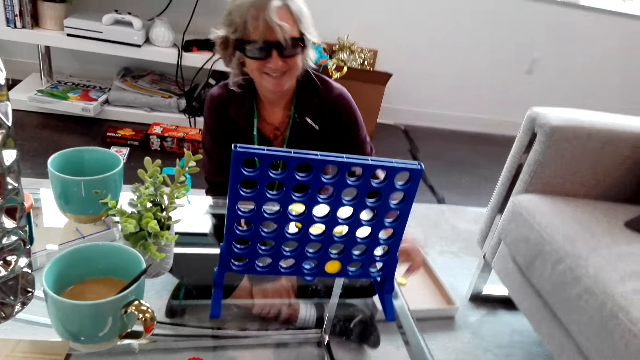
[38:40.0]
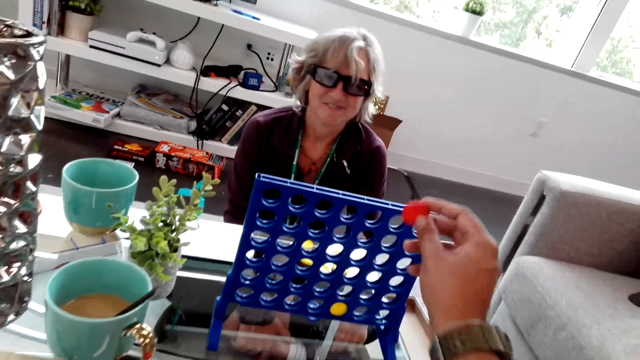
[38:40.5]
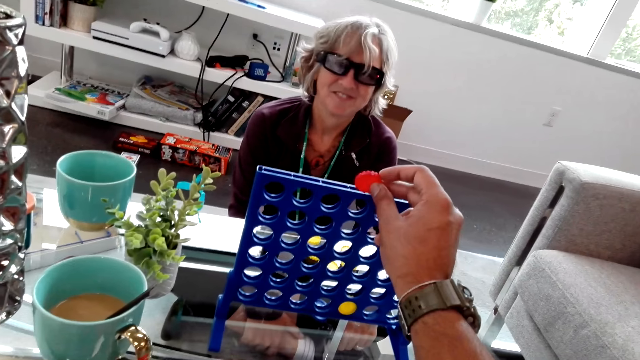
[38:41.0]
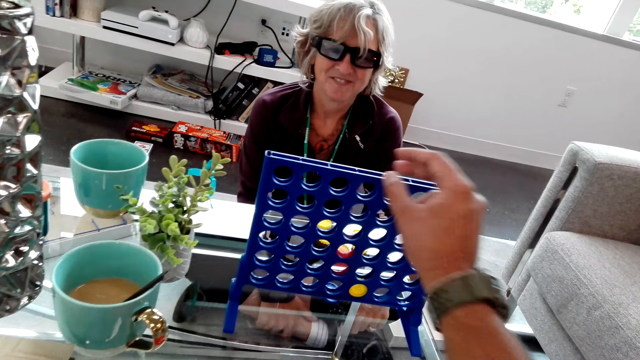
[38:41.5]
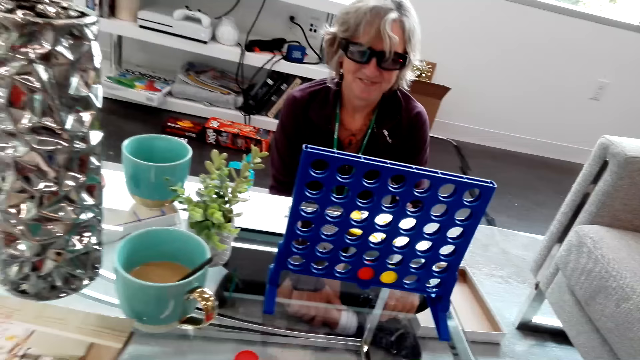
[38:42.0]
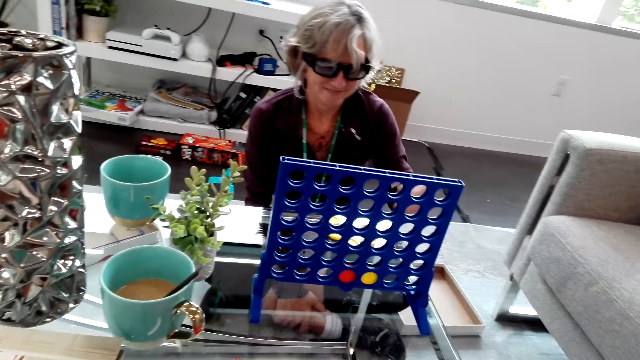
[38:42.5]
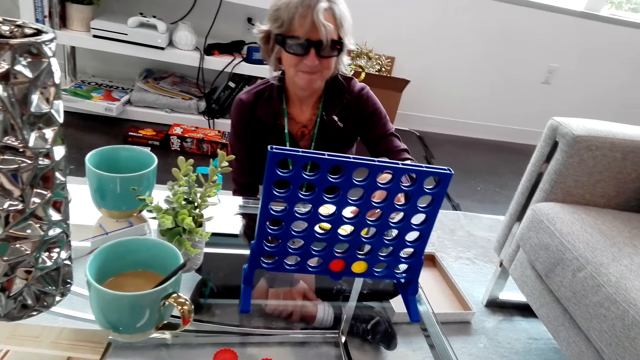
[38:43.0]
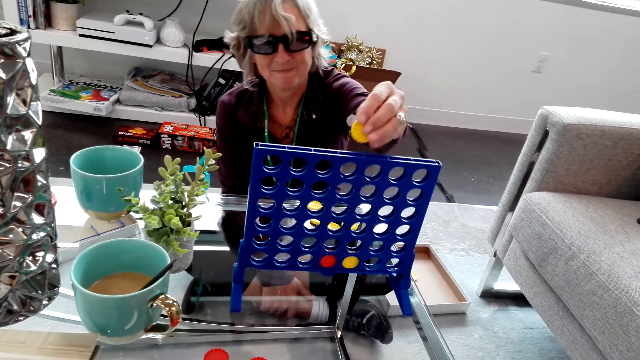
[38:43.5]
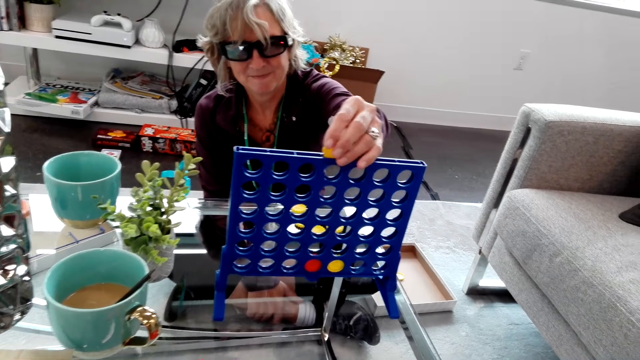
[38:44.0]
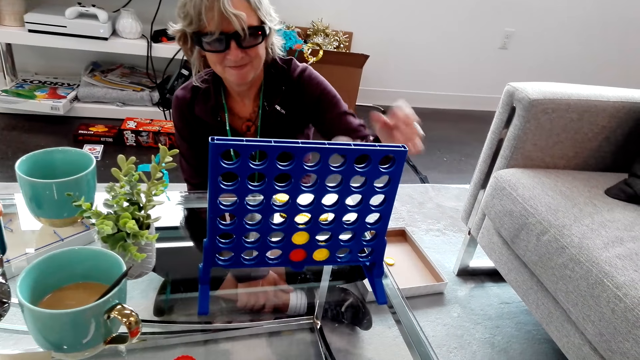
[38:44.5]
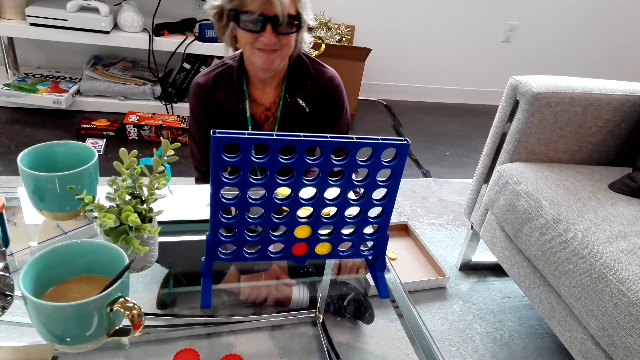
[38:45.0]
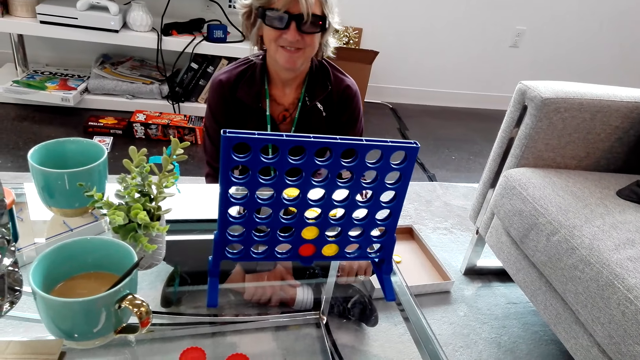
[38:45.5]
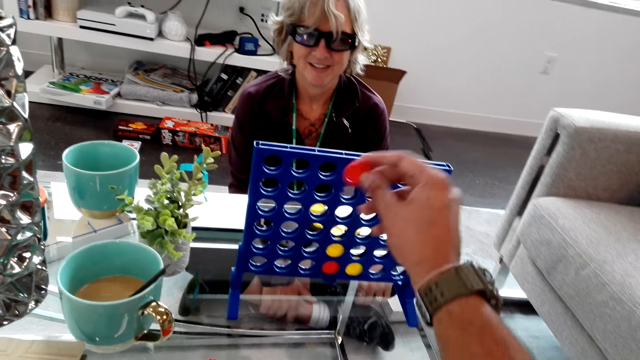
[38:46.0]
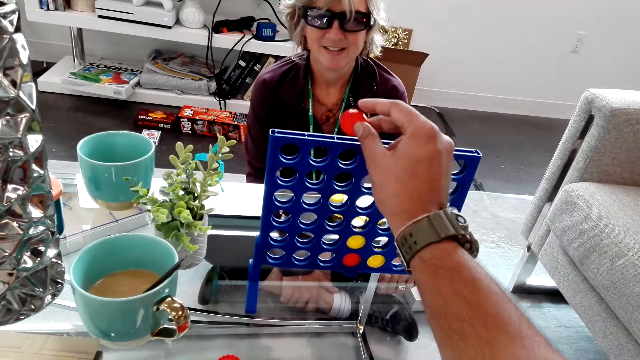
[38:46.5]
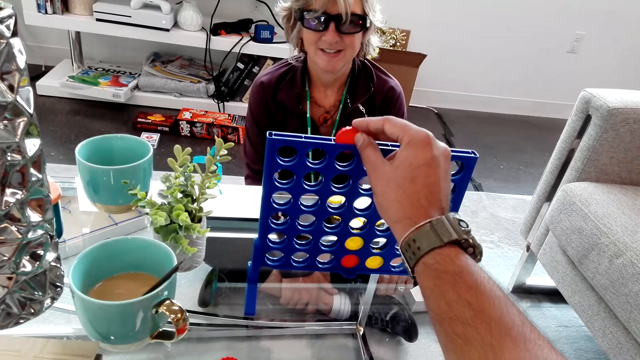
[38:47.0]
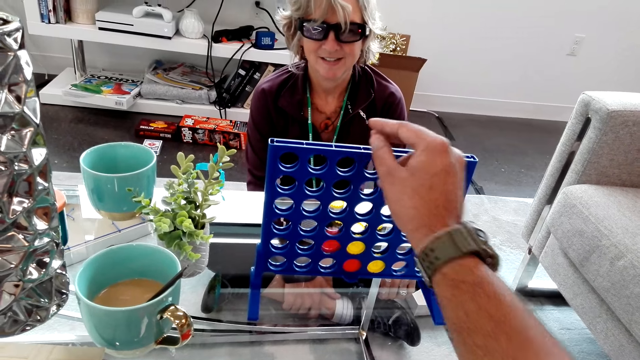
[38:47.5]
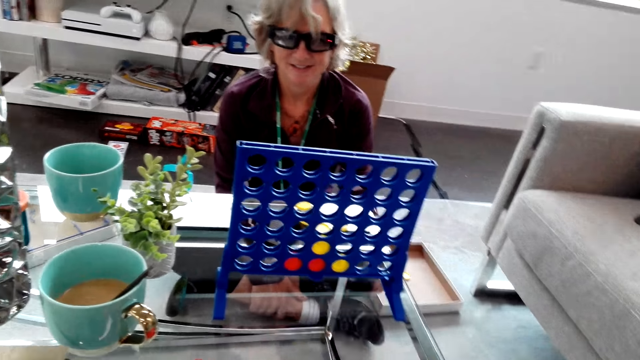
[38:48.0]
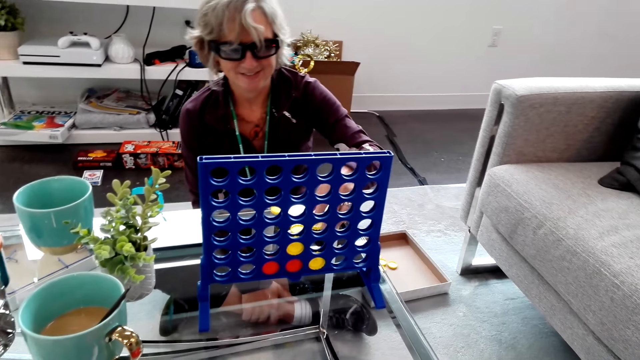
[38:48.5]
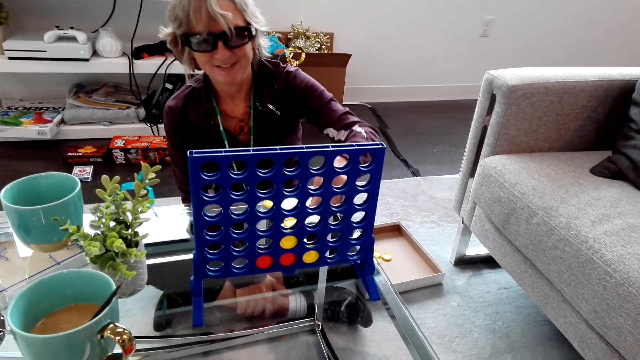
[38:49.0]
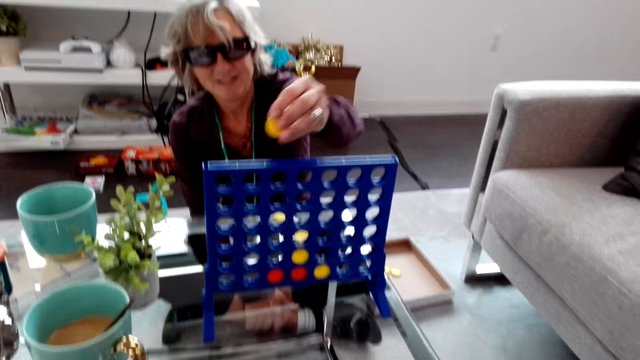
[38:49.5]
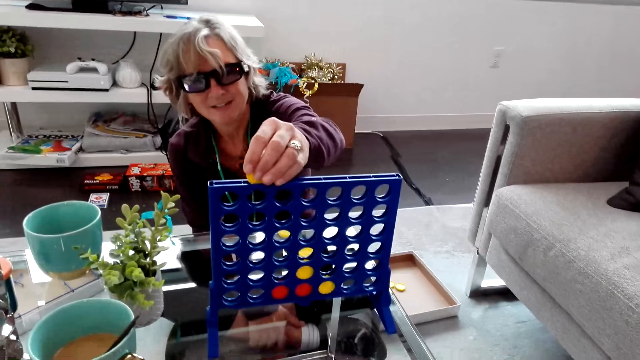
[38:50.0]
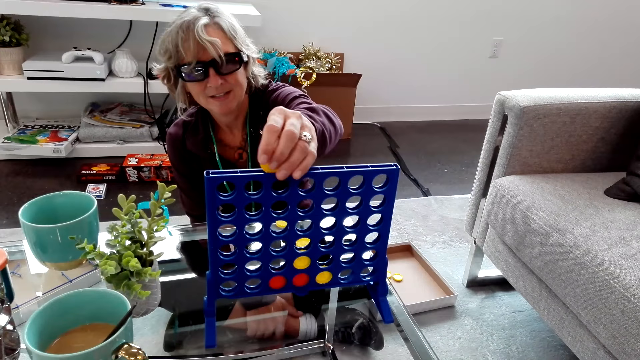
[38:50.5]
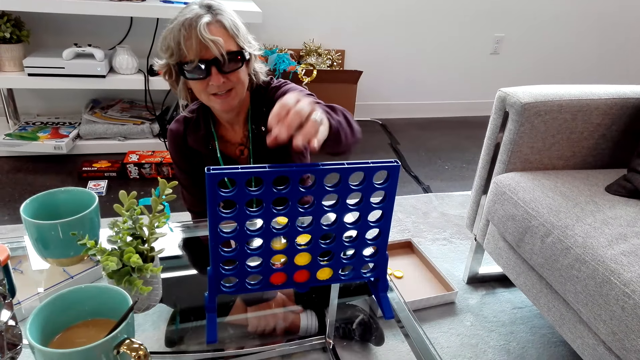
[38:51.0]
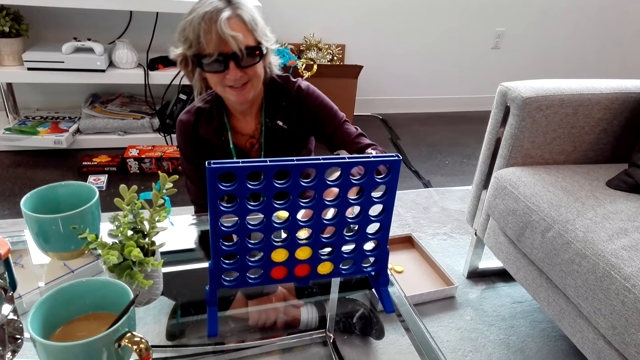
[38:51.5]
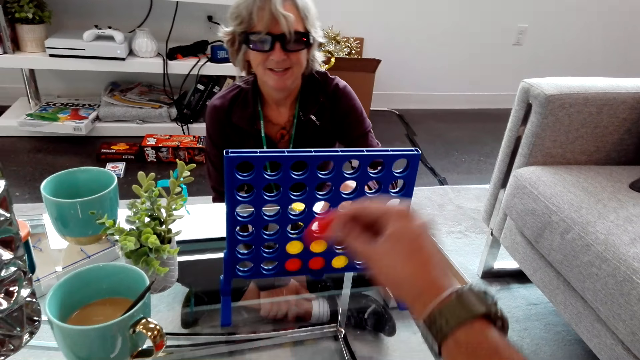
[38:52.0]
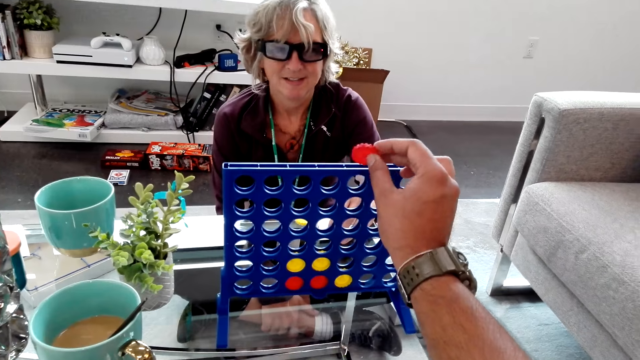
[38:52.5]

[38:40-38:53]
The camera wearer plays the connect four game. They drop a red piece in the rack. A lady takes a yellow piece from the table and drops the yellow piece in the rack. The lady plays the connect four game. The camera wearer plays the connect four game. They drop a red piece in the rack. The lady drops the yellow piece in the rack. The lady plays the connect four game.

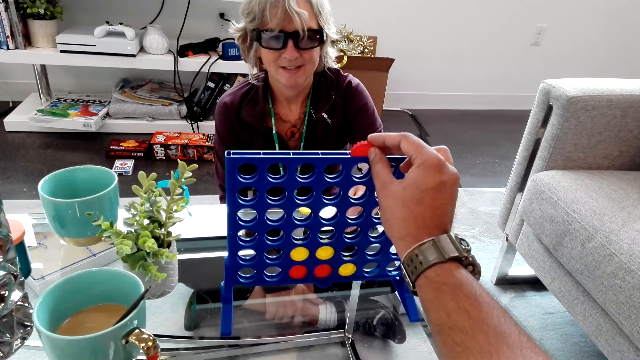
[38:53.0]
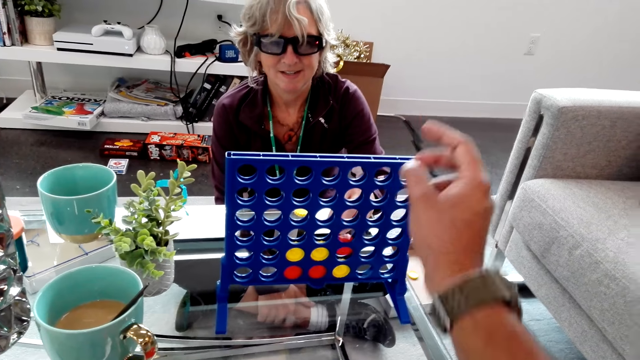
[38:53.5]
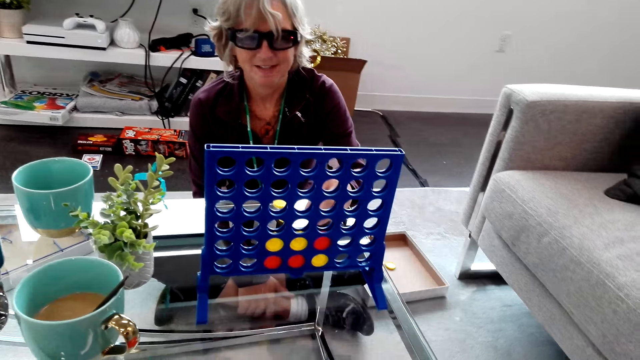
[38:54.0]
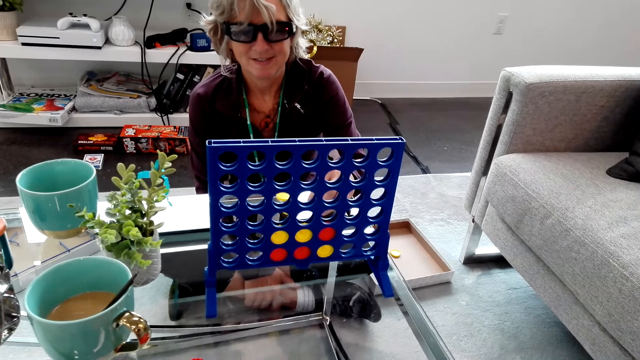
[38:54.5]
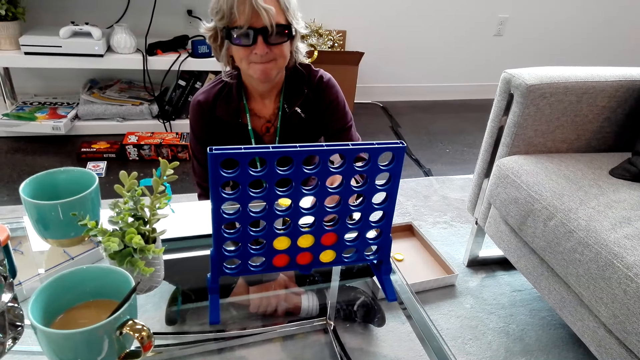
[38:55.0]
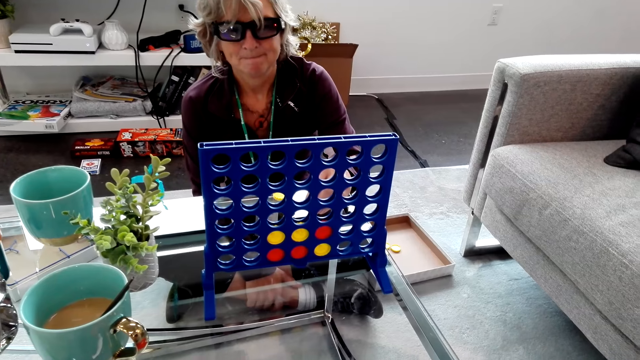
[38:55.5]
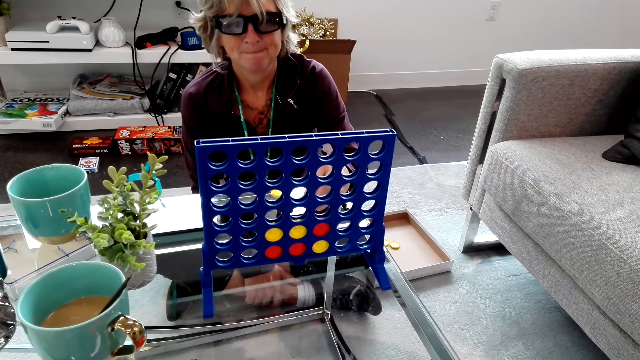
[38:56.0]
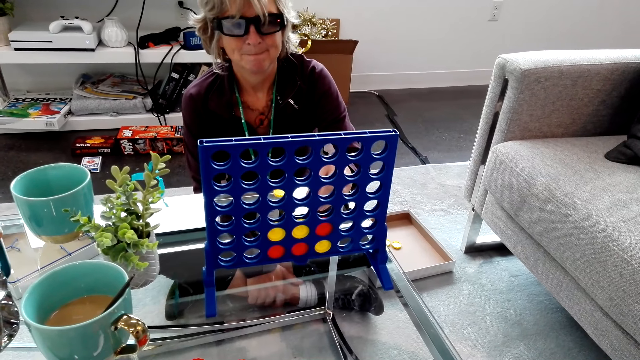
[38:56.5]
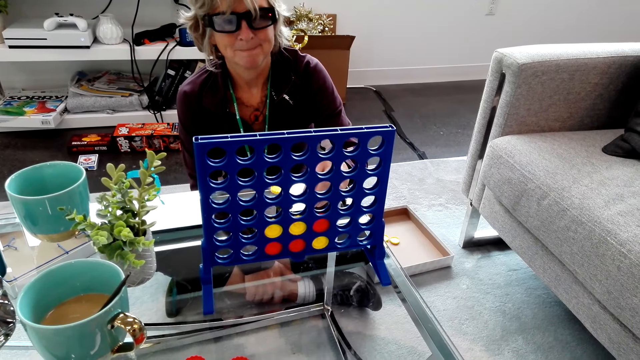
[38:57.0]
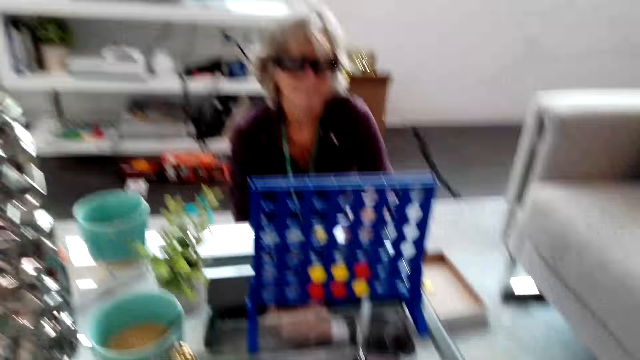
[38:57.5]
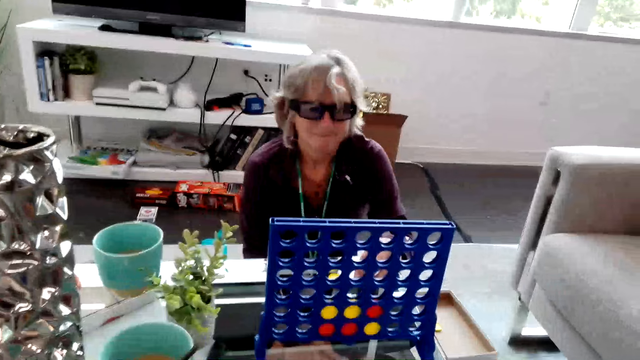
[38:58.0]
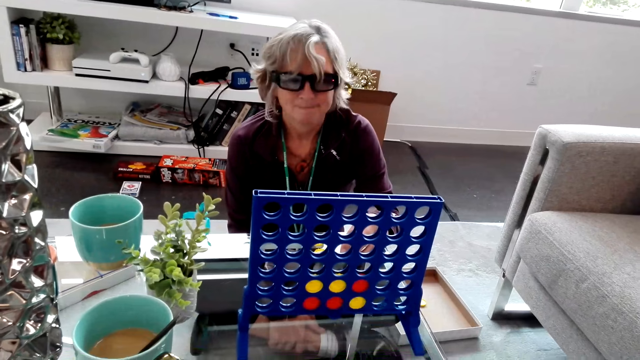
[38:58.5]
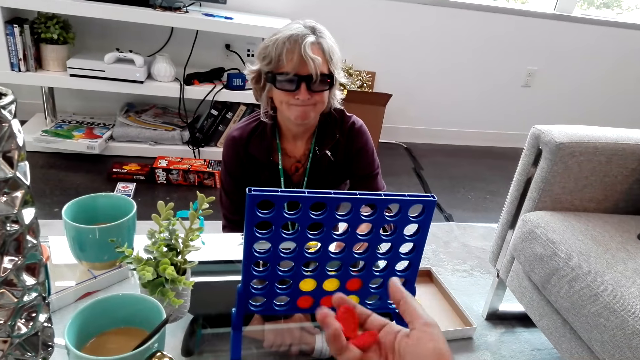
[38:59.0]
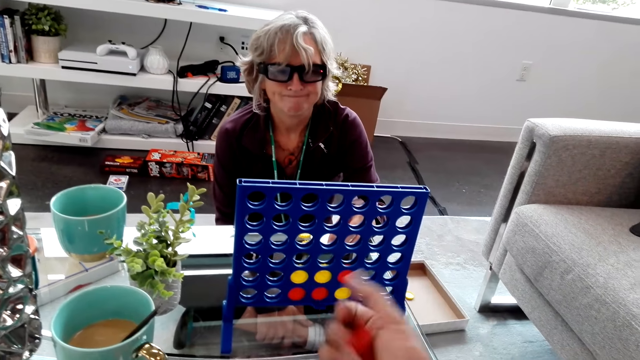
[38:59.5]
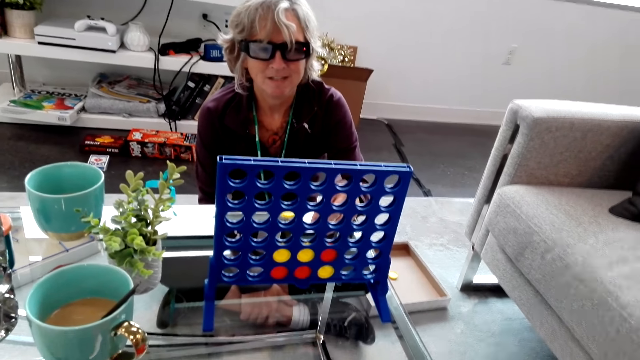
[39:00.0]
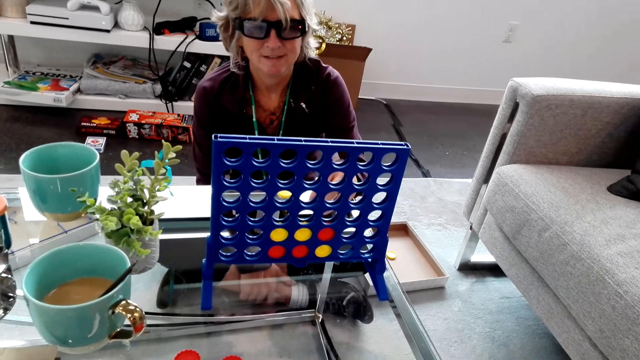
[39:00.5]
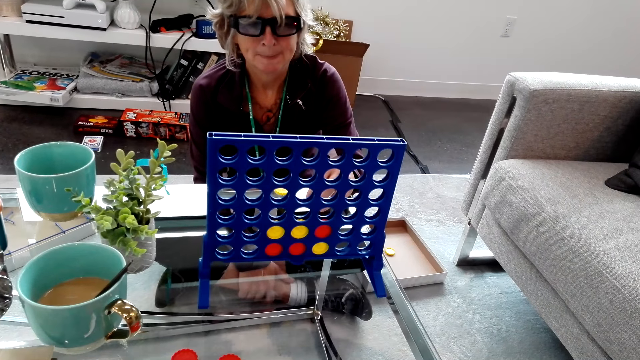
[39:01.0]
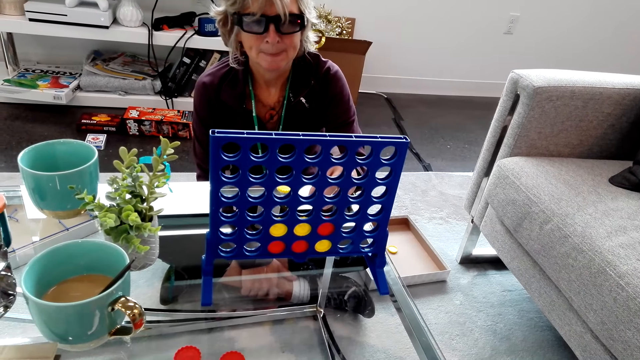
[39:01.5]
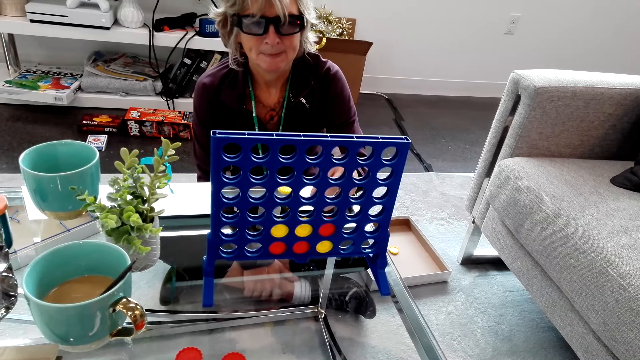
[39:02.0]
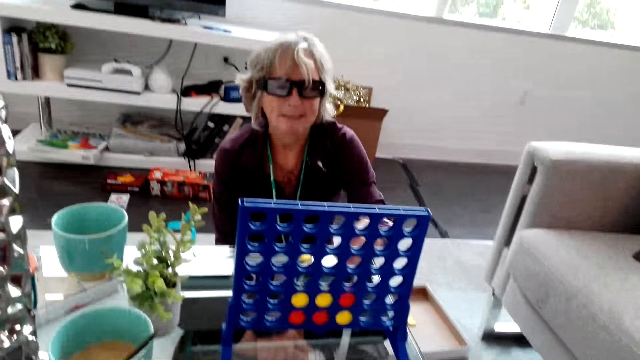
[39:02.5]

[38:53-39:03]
The camera wearer plays the connect four game. He drops a red piece in the rack. He holds two red pieces in hand. He lowers his hand.
